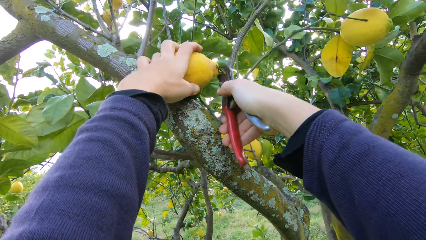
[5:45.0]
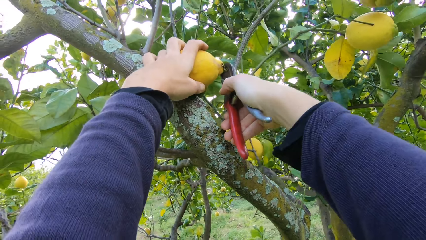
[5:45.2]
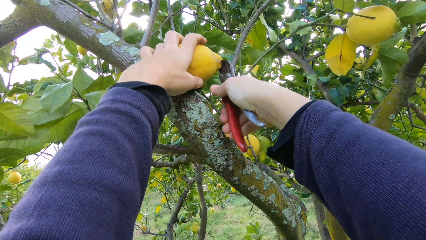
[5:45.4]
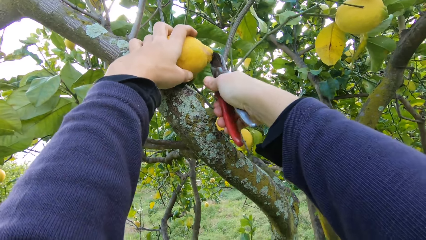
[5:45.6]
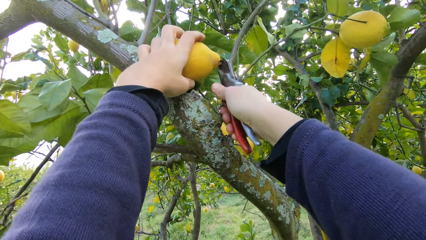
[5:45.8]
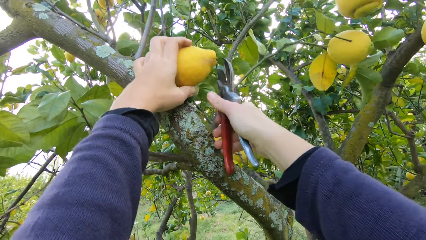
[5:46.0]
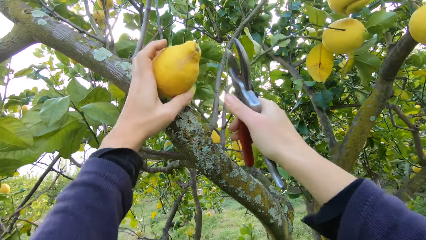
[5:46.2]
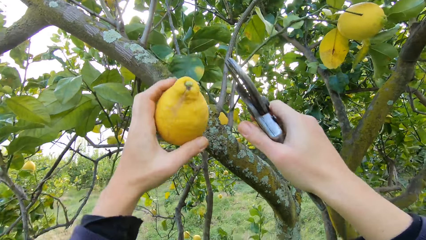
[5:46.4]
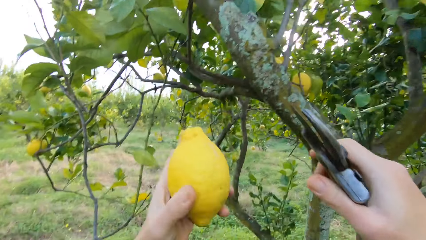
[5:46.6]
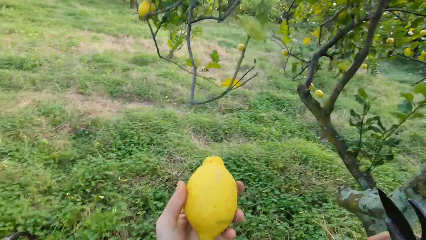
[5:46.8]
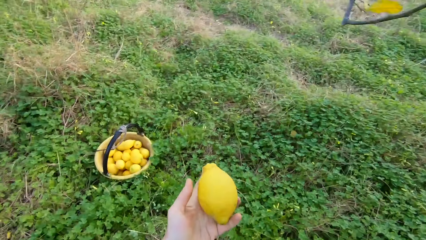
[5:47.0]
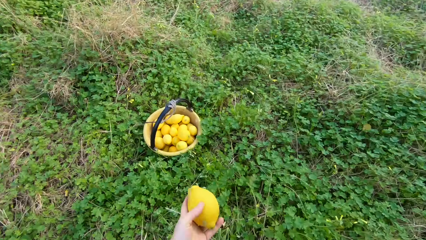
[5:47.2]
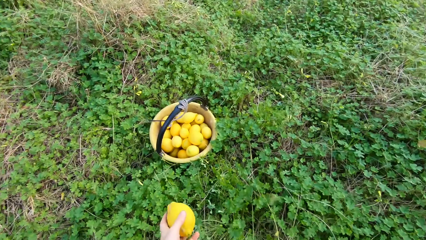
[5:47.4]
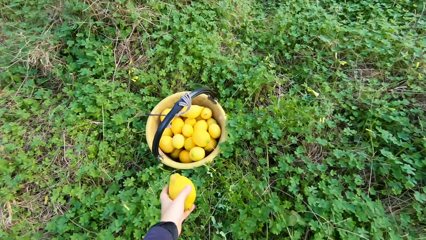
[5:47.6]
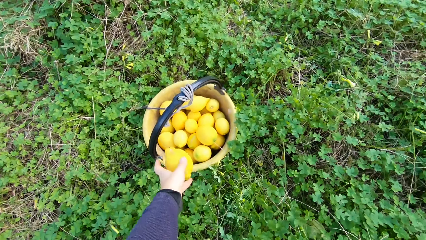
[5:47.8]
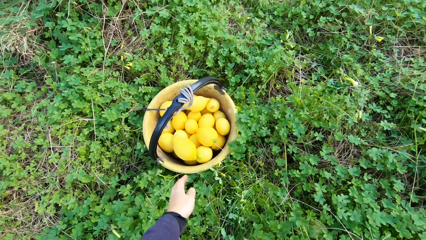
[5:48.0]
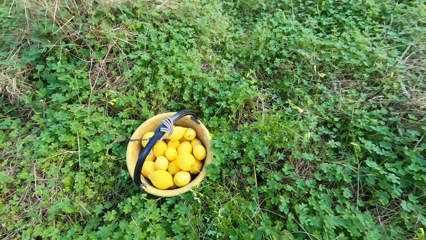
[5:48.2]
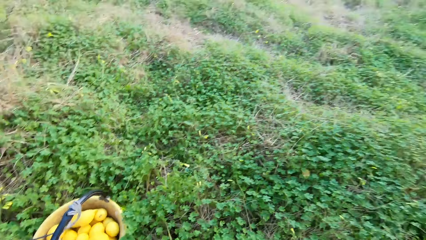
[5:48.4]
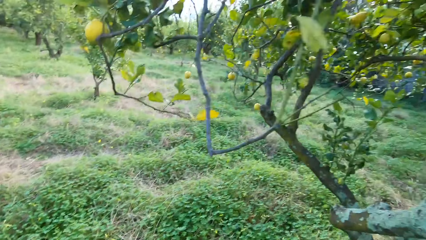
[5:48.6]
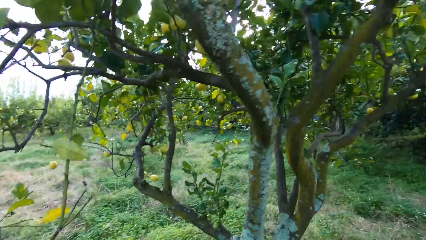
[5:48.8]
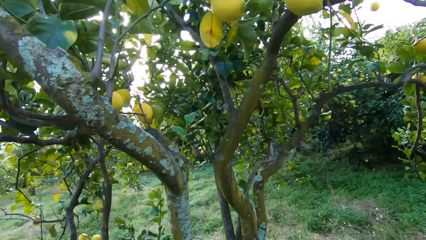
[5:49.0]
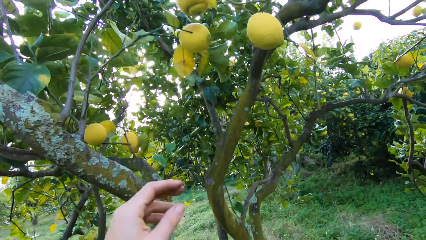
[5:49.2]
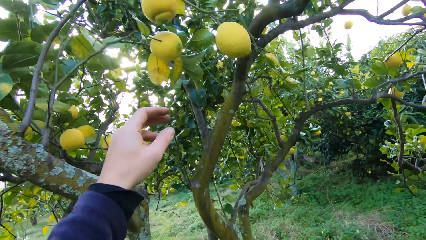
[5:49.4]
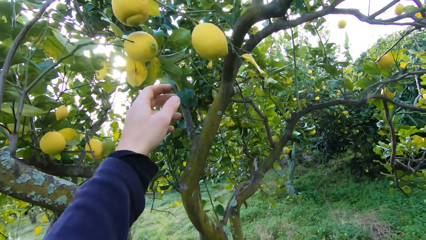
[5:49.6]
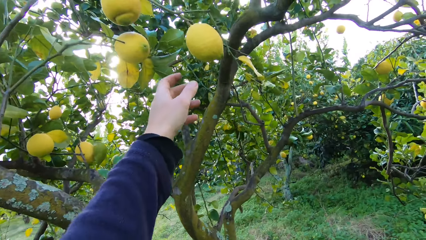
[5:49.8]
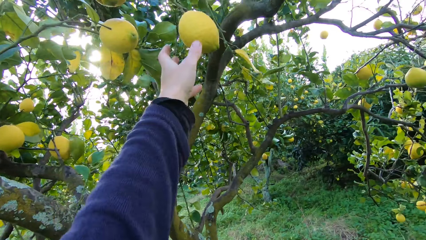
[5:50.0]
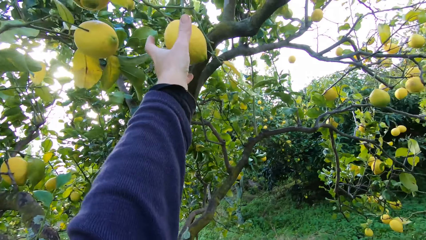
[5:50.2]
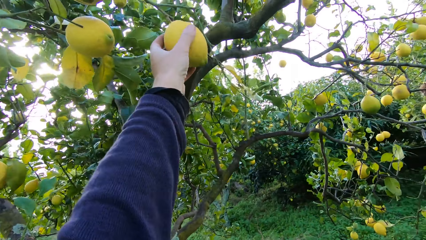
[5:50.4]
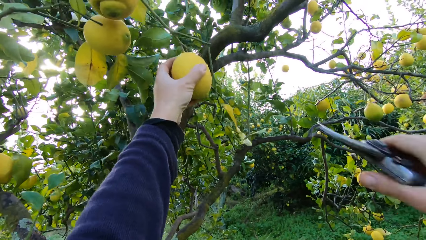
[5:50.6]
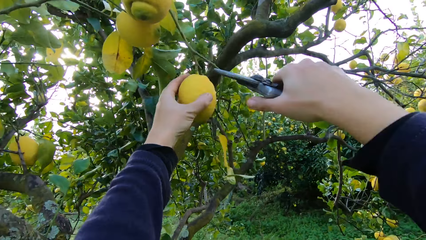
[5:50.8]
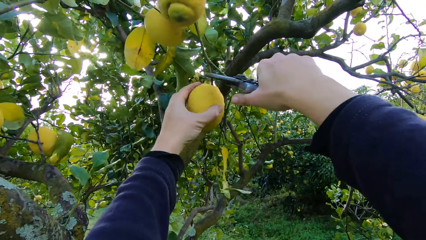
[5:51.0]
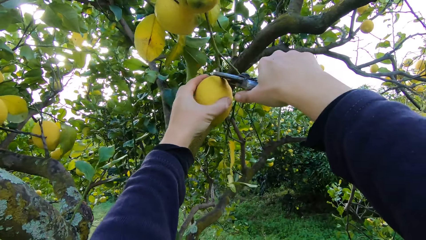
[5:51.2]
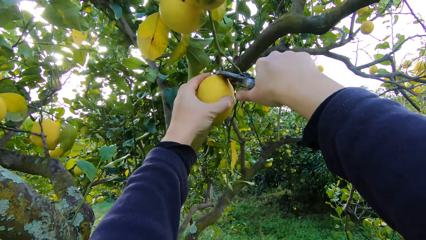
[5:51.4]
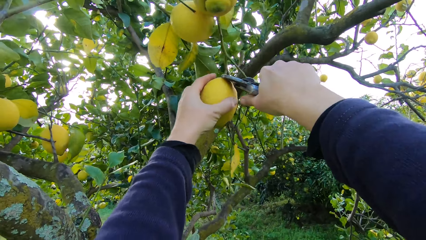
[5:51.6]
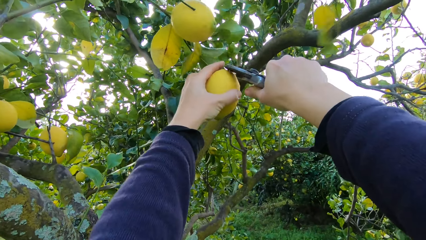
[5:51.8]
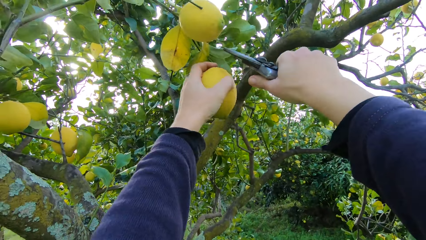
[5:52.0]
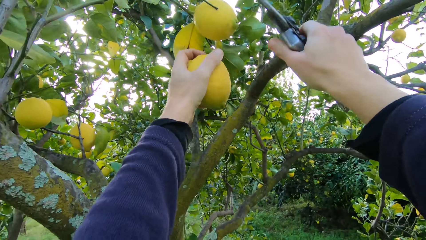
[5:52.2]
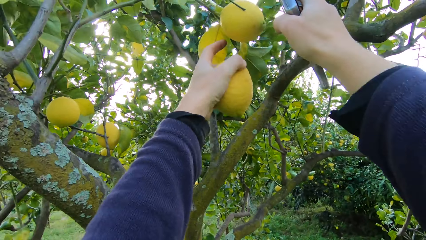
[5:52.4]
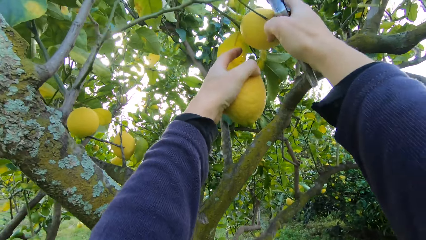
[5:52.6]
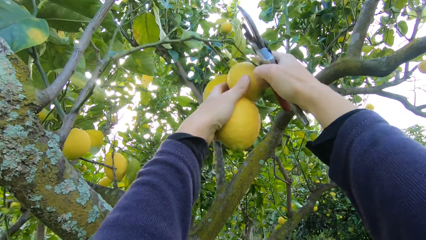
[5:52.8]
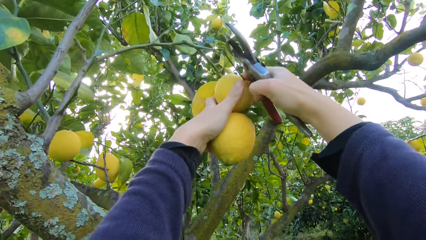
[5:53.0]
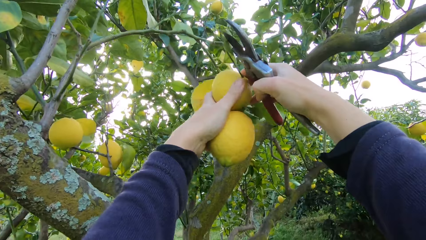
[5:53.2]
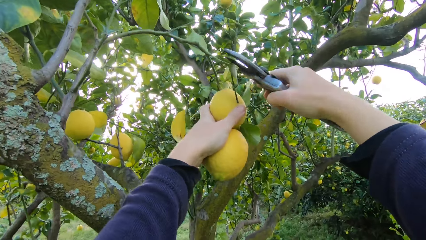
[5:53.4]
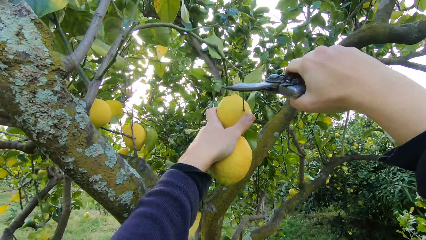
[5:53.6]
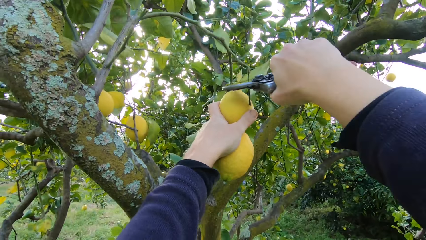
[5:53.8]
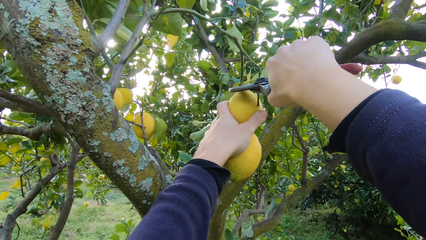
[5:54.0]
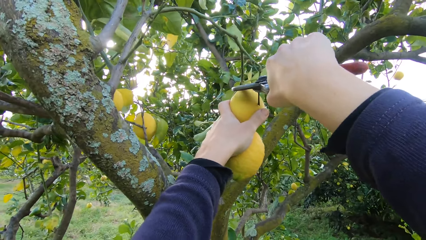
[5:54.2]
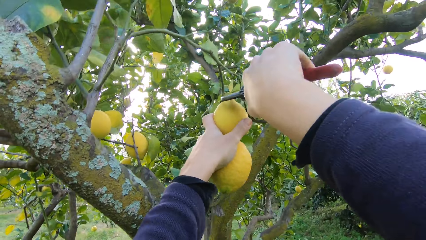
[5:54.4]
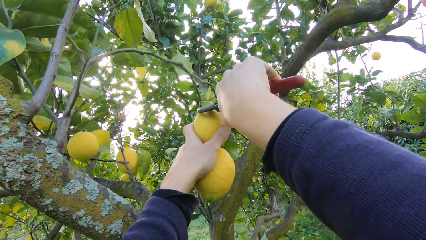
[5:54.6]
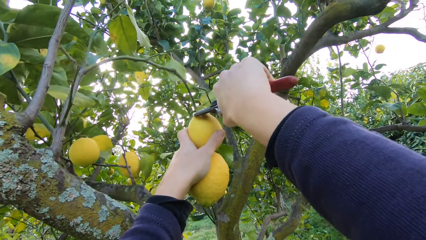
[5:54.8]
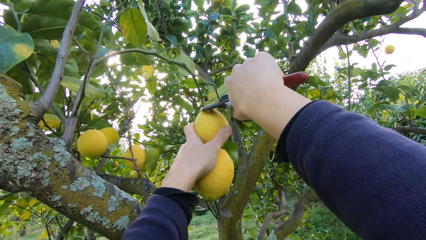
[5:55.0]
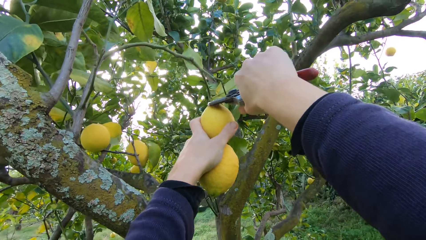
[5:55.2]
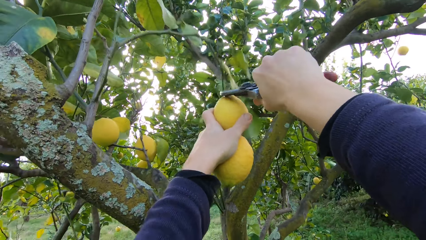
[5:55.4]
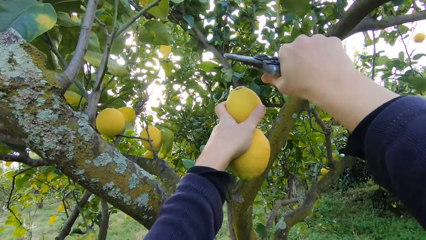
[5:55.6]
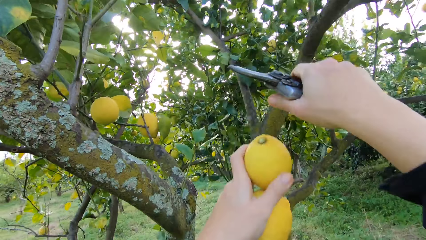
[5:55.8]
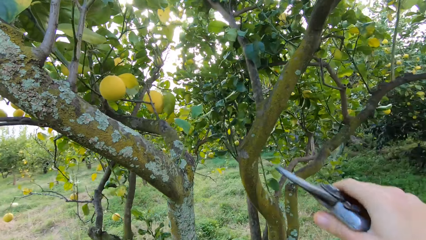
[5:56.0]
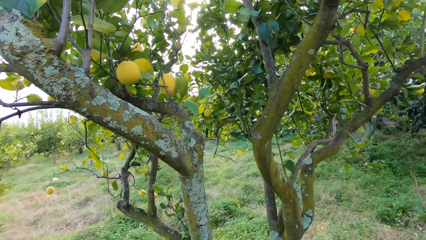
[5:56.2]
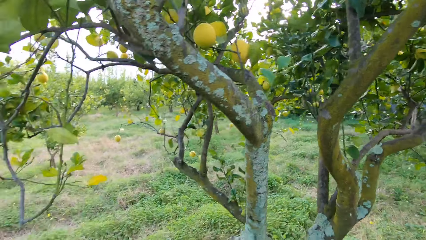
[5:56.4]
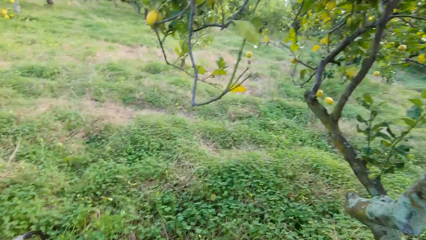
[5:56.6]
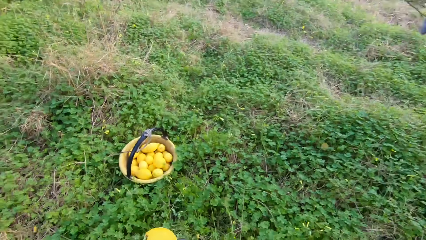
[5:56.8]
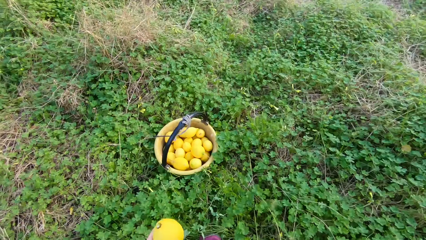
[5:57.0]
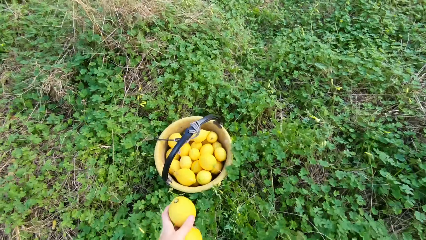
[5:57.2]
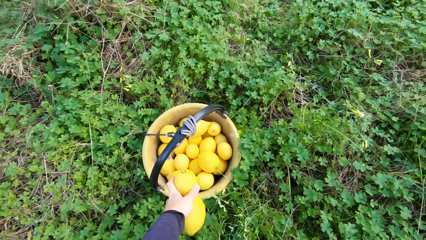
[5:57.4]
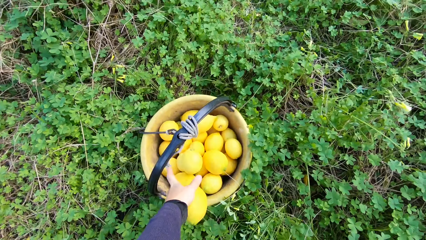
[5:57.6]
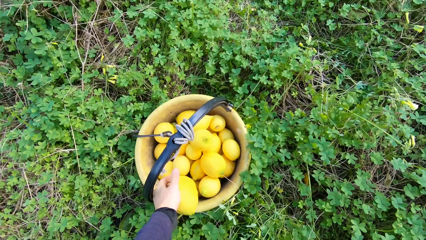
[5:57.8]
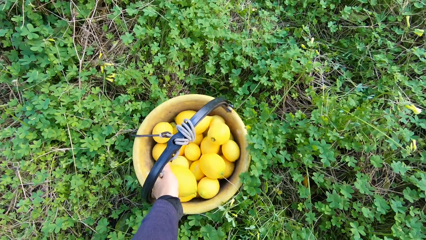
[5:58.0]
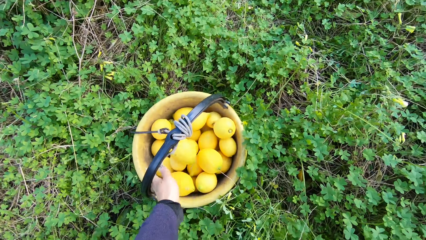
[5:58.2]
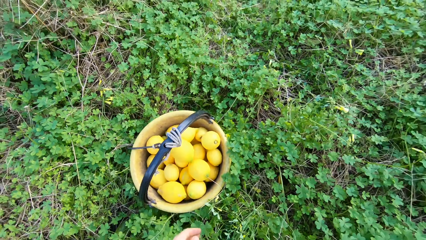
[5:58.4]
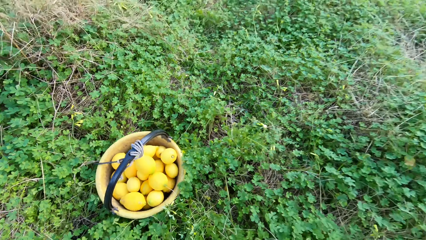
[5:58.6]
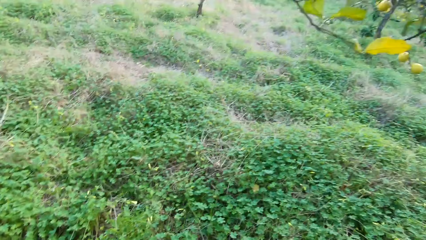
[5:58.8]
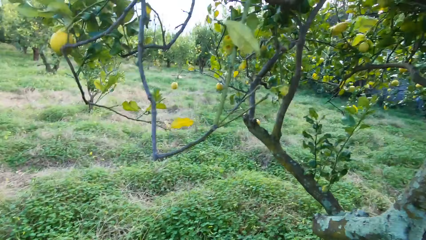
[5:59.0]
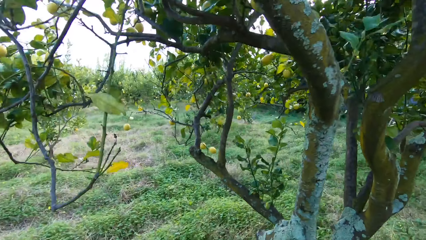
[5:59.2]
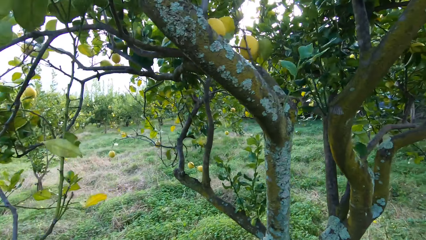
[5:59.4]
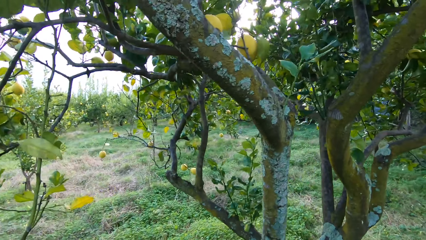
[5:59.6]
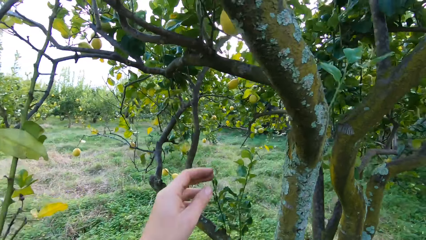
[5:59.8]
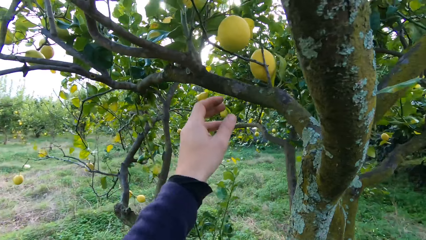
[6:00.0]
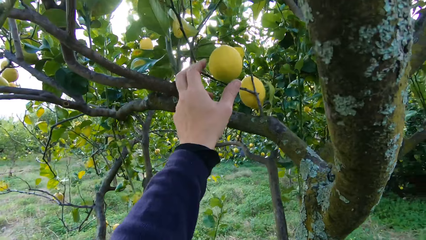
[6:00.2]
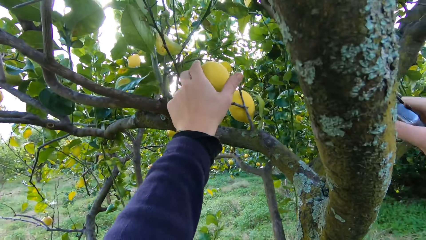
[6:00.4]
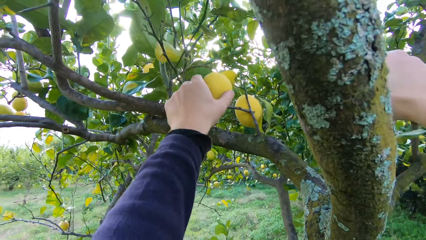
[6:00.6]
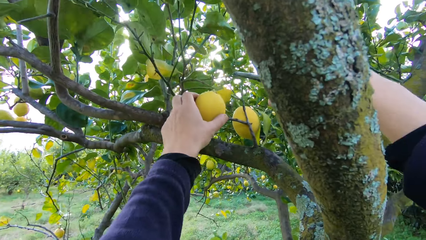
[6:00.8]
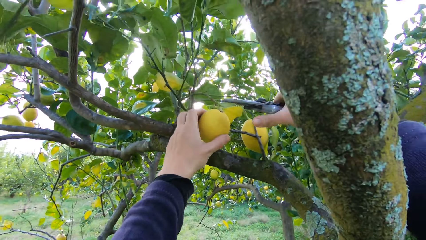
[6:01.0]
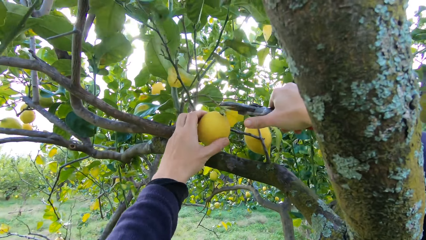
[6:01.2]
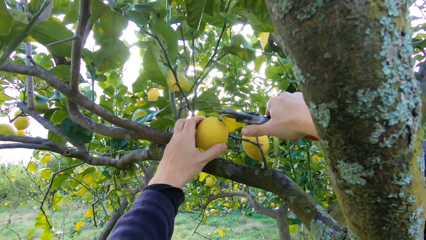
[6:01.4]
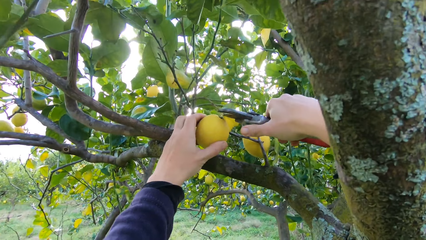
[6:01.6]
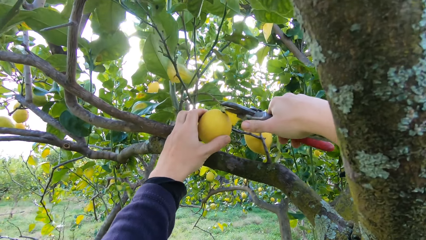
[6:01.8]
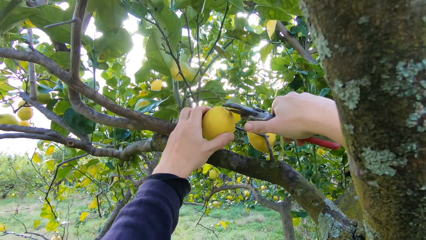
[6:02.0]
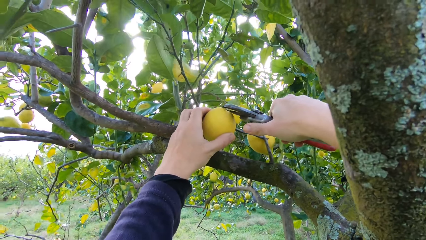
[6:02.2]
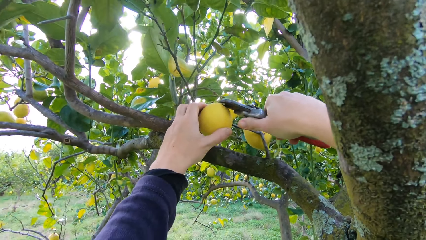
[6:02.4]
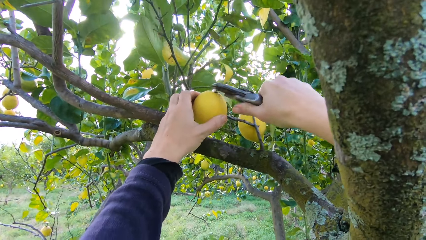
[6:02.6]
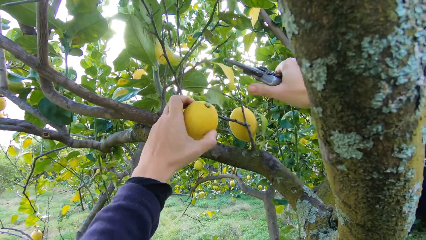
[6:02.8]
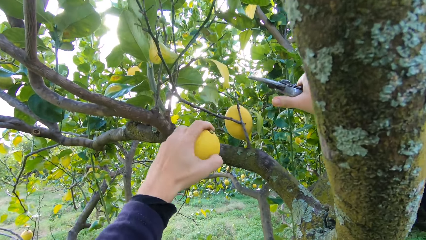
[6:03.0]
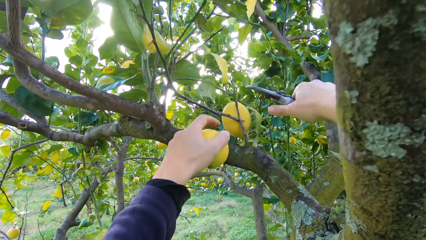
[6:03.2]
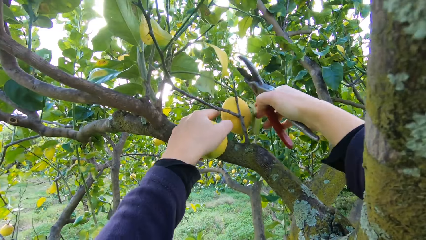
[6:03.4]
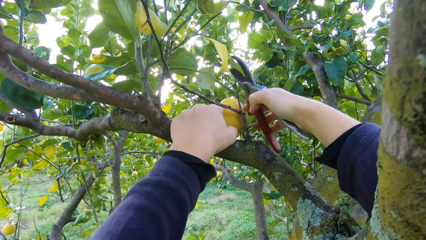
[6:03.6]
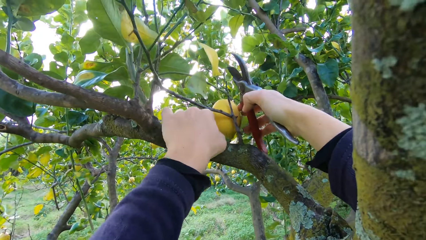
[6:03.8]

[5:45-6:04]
The camera wearer plucks another lemon or orange from the tree with the plier. They cut the stem off. They throw the lemon into the bucket. They grab an orange. They pluck another lemon from the tree with the plier. They cut the stem off. They grab an orange. They cut the stem off. They pluck another lemon from the tree with the plier. They throw the lemon into the bucket. They grab an orange. They pluck another lemon from the tree with the plier. They cut the stem off.
